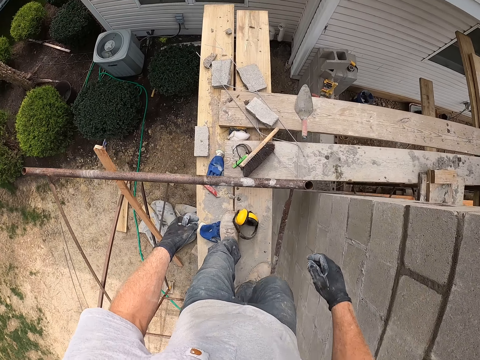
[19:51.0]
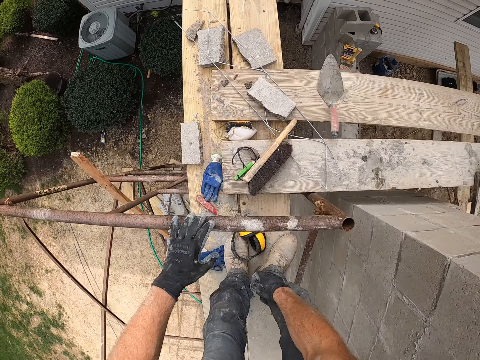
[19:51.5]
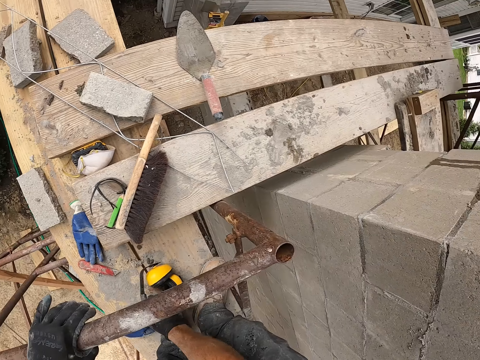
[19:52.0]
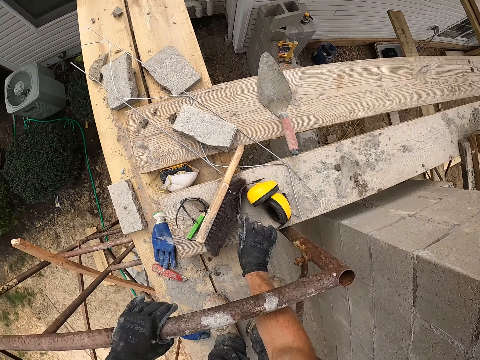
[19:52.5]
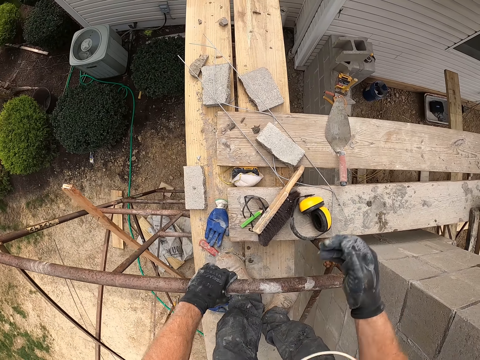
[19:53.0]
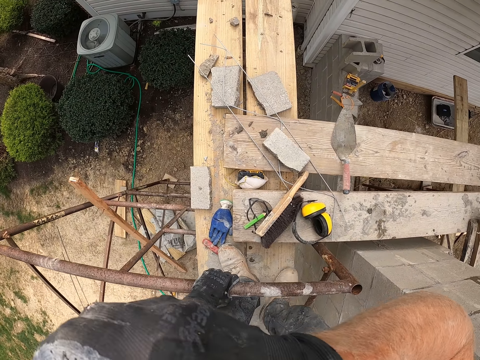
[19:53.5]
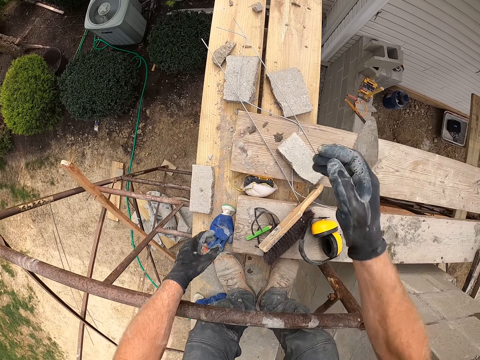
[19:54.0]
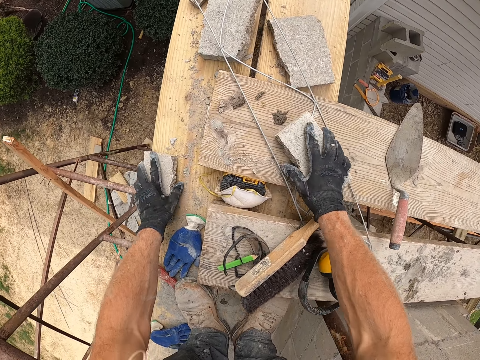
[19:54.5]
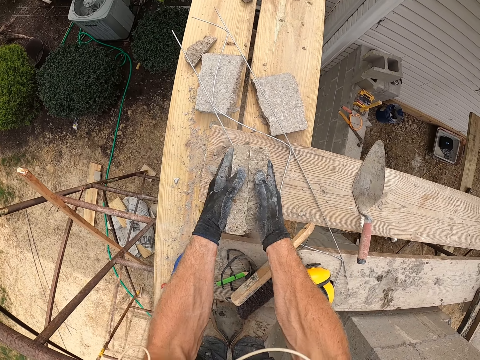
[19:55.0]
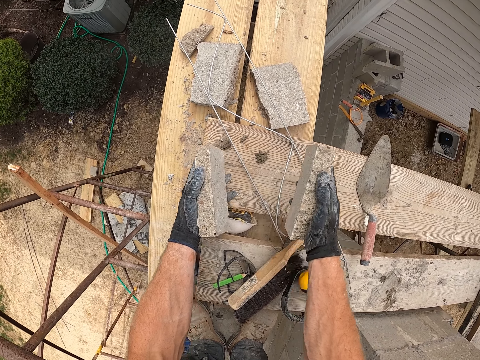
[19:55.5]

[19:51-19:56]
The camera wearer holds the scaffolding guard rail with his left hand. He picks up a pair of headphones from the wood plank with his right hand. He drops the headphones on the wood plank. He touches his face with his right hand. He moves his legs. He picks up two concrete blocks from the wood plank with both hands and hits the concrete blocks together with both hands.

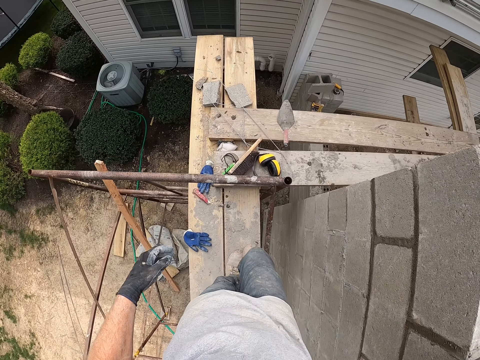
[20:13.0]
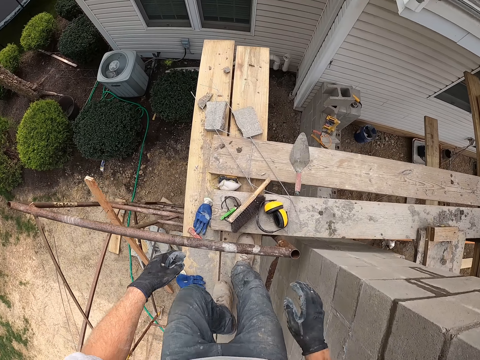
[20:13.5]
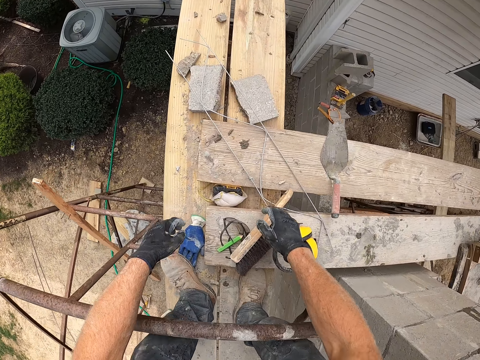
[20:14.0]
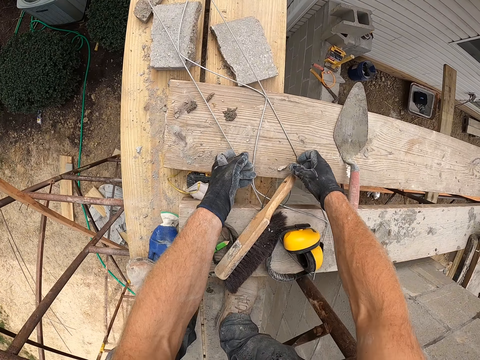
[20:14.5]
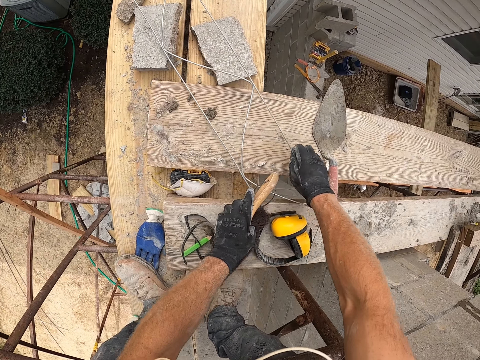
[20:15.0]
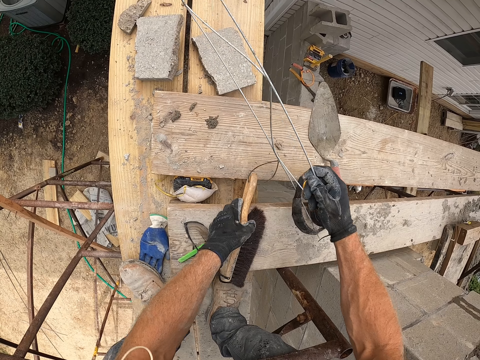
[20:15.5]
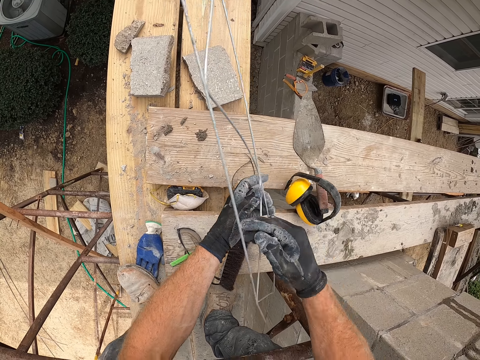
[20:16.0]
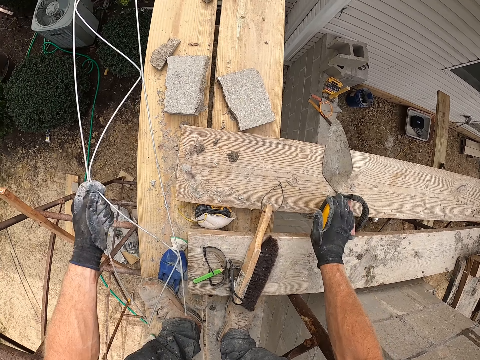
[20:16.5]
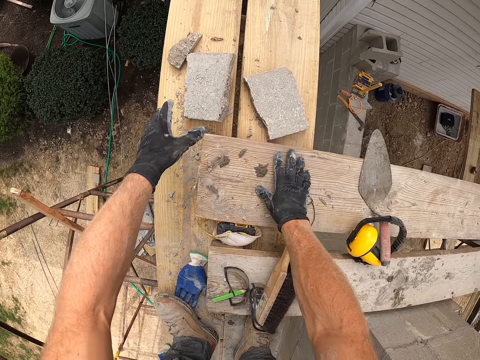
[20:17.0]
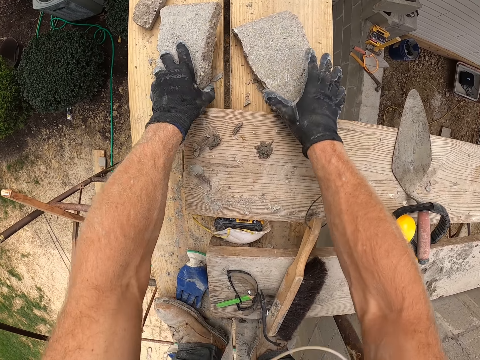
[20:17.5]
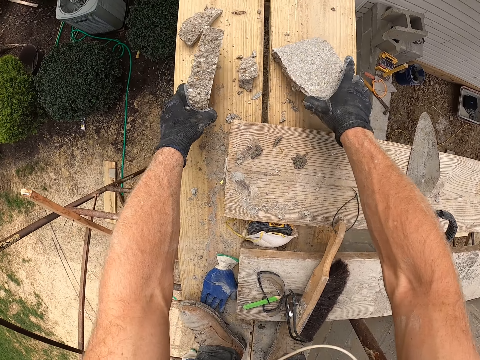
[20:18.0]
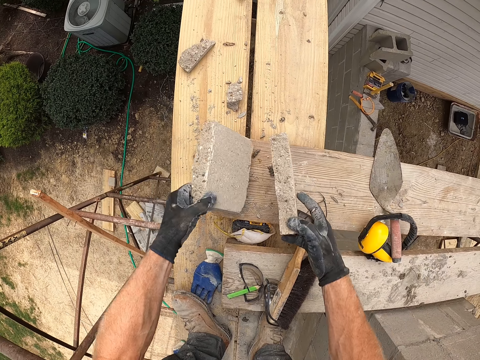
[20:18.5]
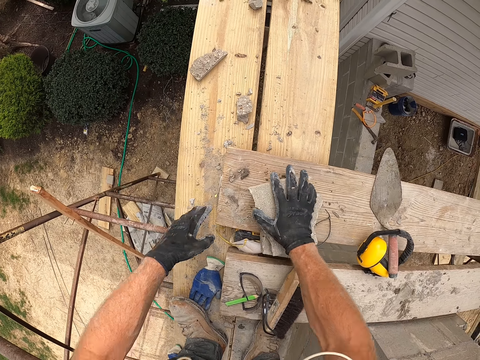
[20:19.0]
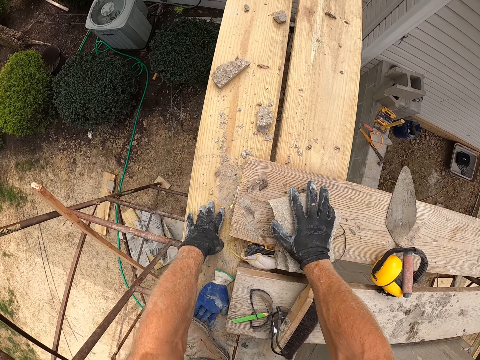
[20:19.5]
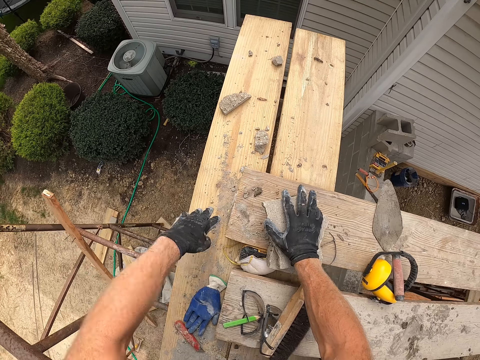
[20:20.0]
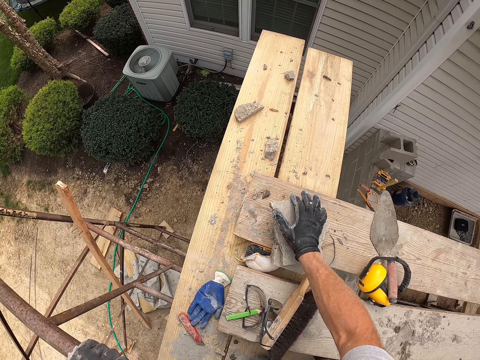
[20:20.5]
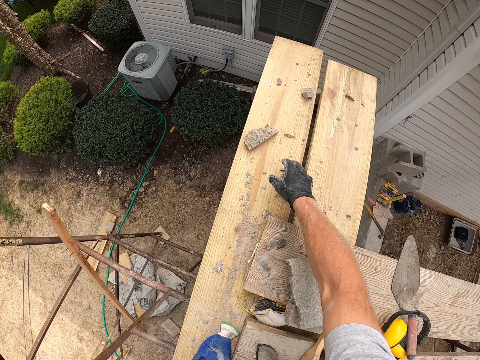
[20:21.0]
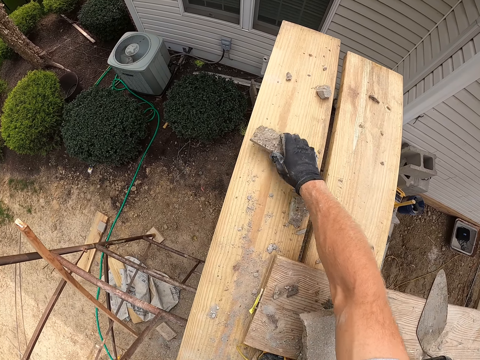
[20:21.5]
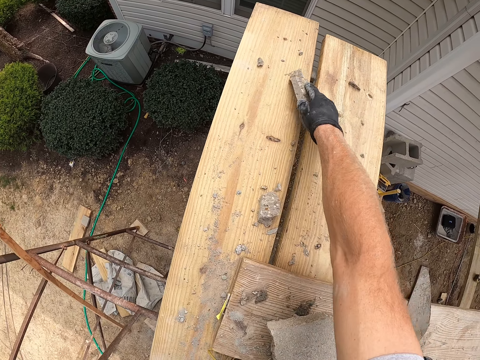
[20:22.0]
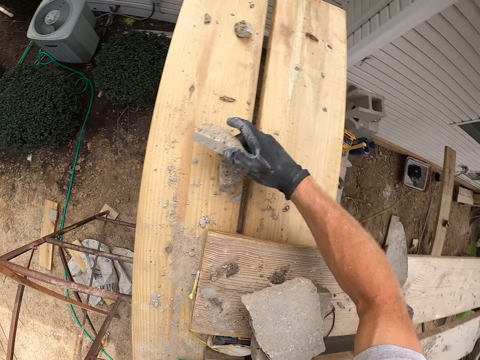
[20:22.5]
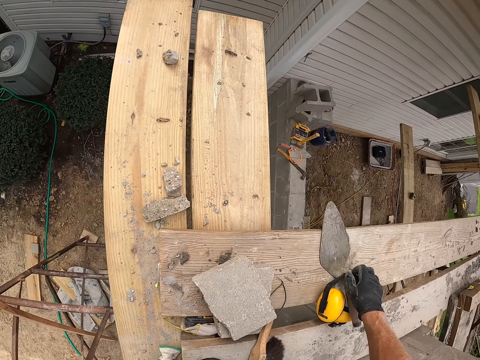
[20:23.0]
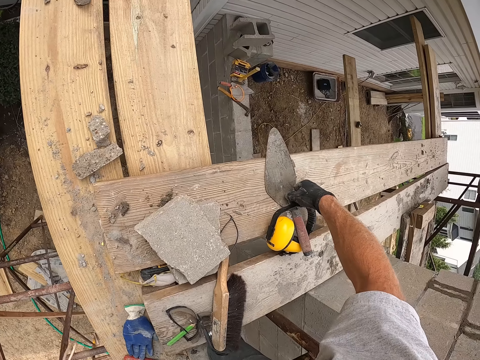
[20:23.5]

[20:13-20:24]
The camera wearer picks up an iron craft or steel structure from the wood plank with both hands. He holds a brush. He picks up the brush from the wood plank with his left hand. He drops the brush on the wood plank. He passes the steel structure to the left hand. He touches the pair of headphones on the wood plank with his right hand. He drops the iron craft on the ground. He places his hand on the scaffolding catwalk. He picks up a concrete block with his left hand. He picks up a concrete block with his right hand. He puts the concrete blocks on each other on the scaffolding catwalk. He holds the concrete blocks. He places his hand on the scaffolding catwalk. He places his hand on the scaffolding guard rail. He picks up a concrete block or concrete block pieces from the wood plank with his right hand. He hits a concrete block piece with the concrete block piece. He drops the concrete block on the wood plank. He picks the headphones.

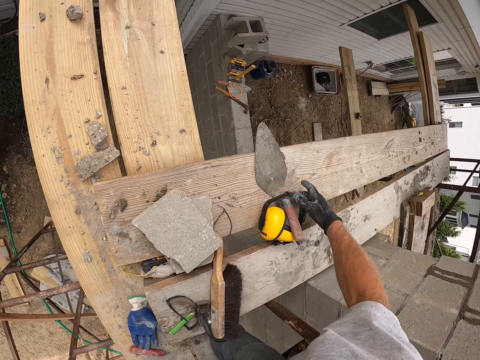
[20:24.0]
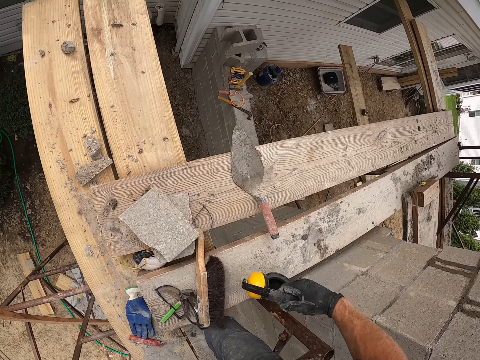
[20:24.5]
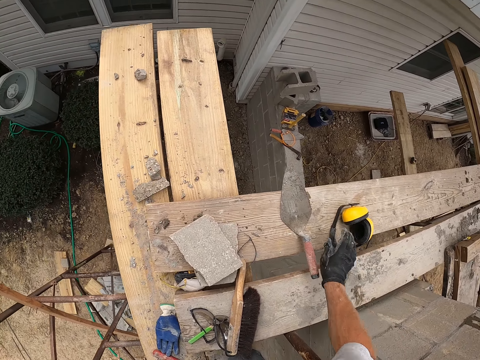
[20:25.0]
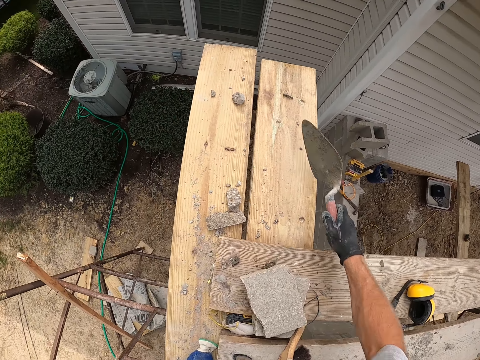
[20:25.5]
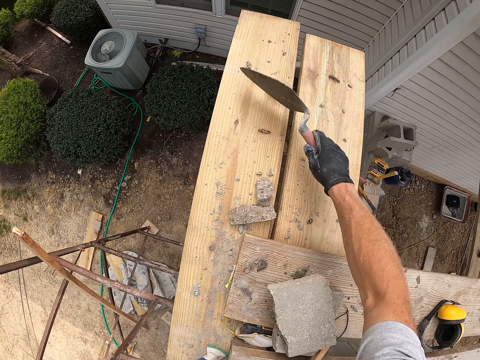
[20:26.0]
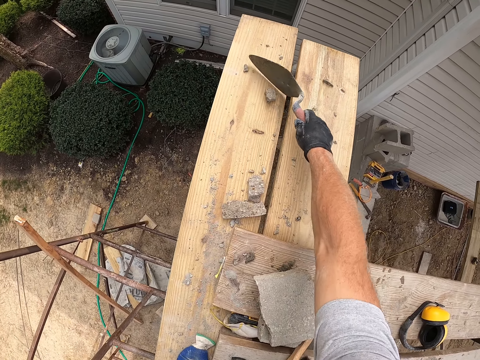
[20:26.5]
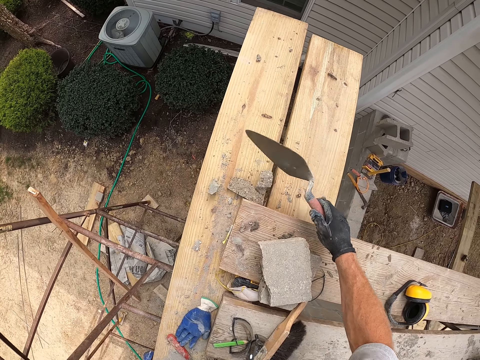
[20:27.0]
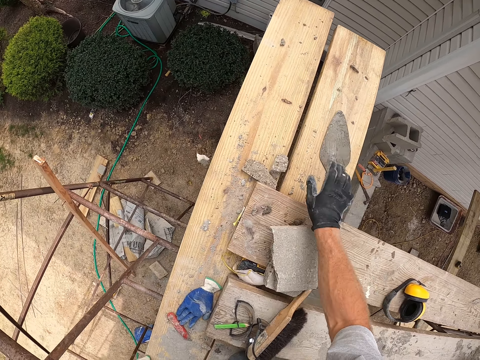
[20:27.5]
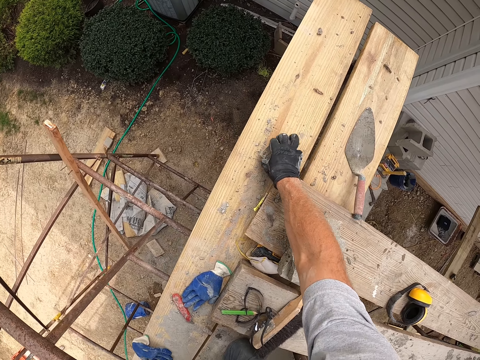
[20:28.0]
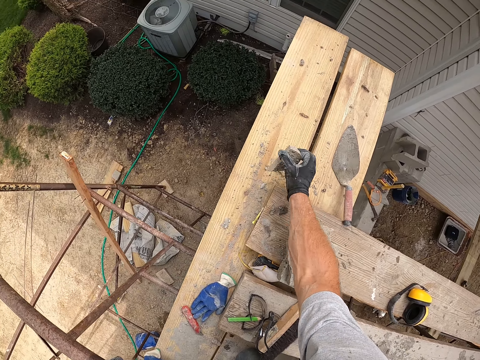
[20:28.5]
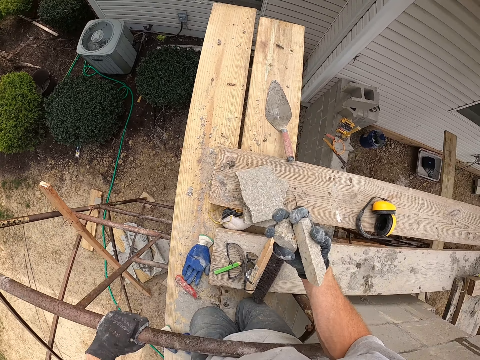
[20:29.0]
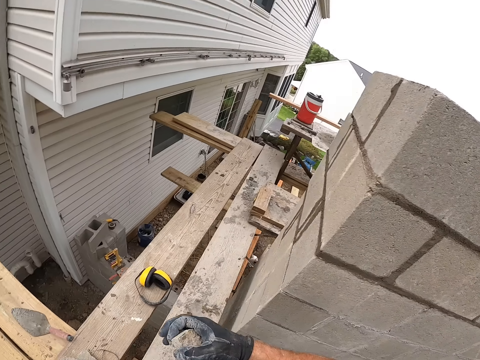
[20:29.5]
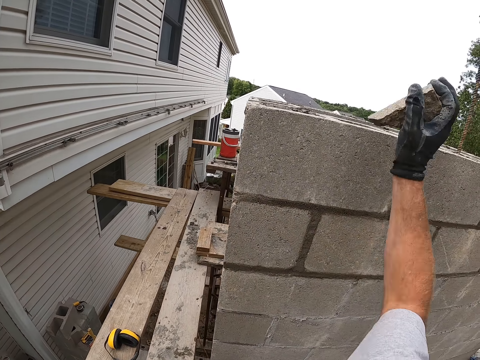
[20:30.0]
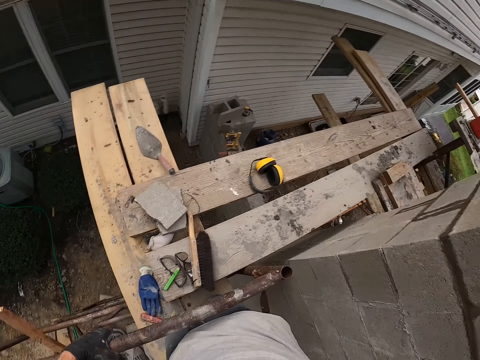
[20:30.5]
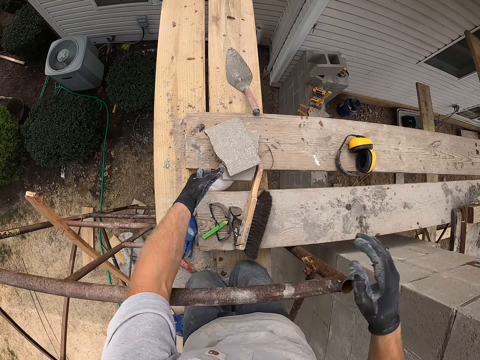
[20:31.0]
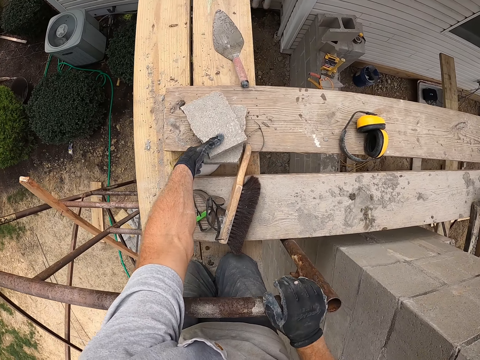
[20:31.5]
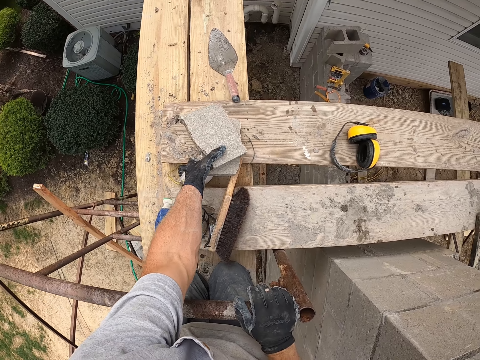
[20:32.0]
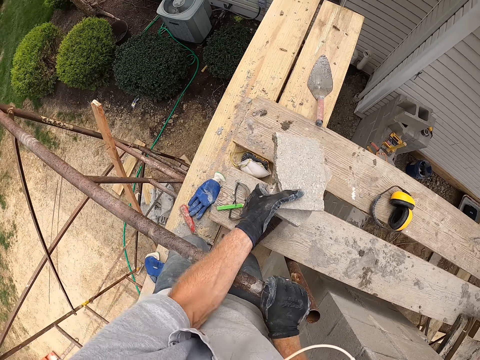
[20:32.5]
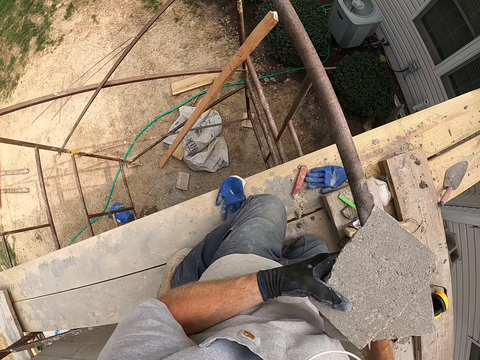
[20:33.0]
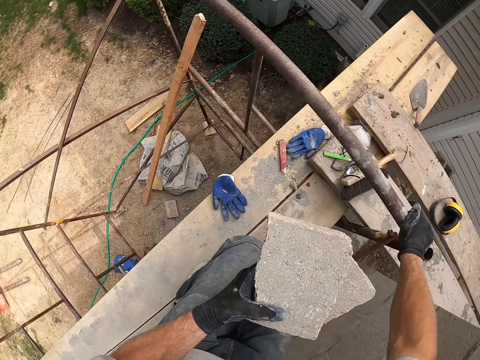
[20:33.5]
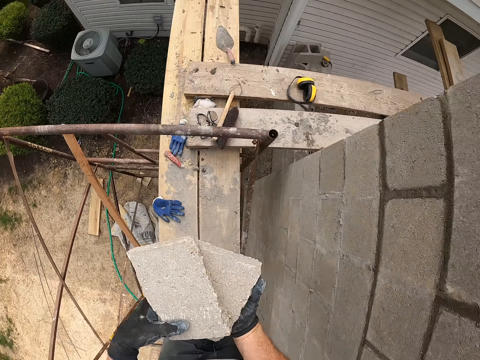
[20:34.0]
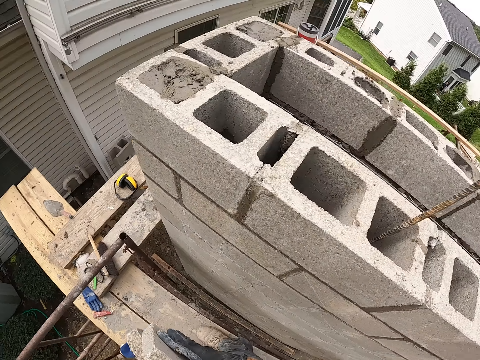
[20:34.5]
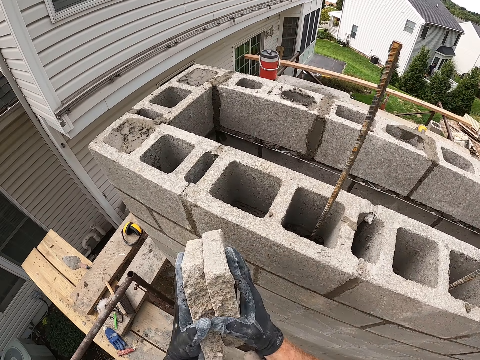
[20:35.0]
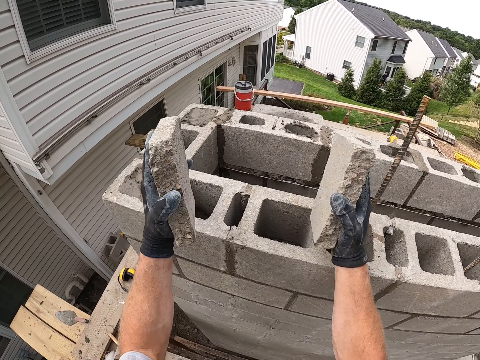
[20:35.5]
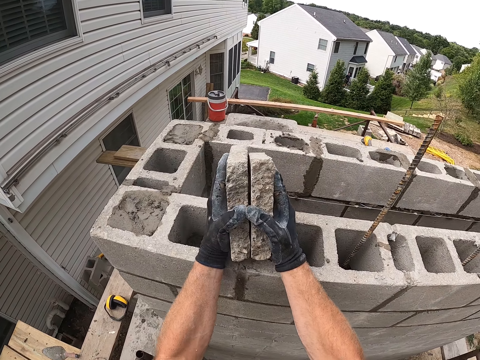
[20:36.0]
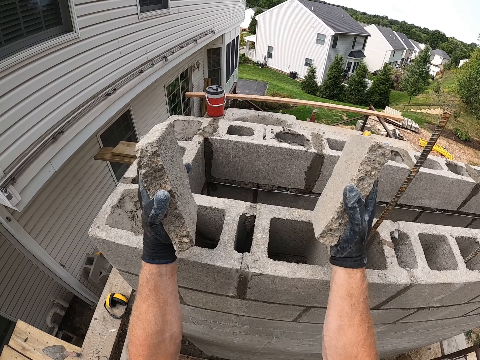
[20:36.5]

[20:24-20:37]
The camera wearer drops the headphones on the wood plank. He picks up the trowel from the wood plank with his right hand. He gathers pieces of concrete blocks on the wood plank with the trowel. He drops the trowel on the wood plank. He picks up the pieces of concrete blocks from the wood plank with his right hand. He drops the pieces of concrete blocks into the concrete blocks. He holds the scaffolding guard rail. He picks up the two concrete blocks from the wood plank with his left hand. He stands. He holds the concrete blocks with both hands. He hits the concrete blocks together.
